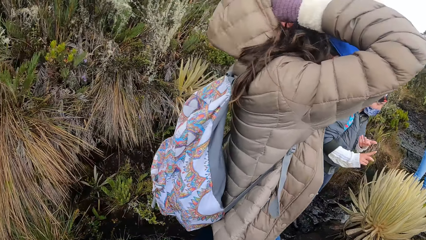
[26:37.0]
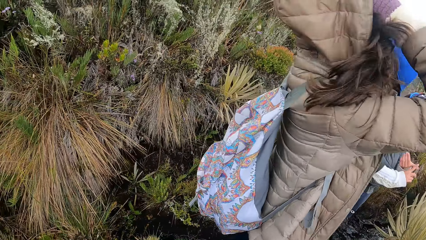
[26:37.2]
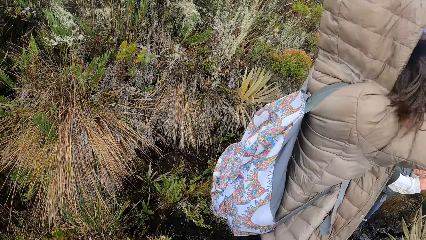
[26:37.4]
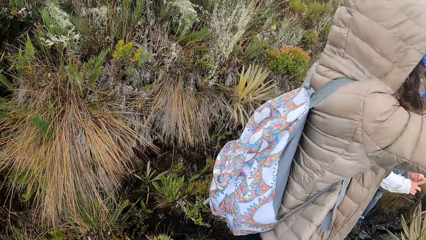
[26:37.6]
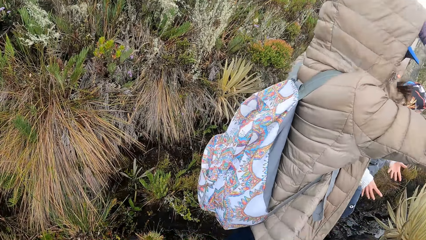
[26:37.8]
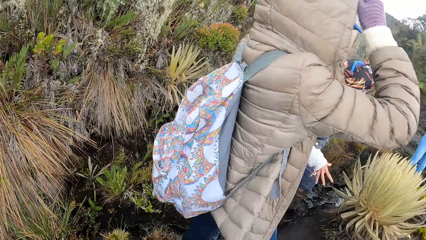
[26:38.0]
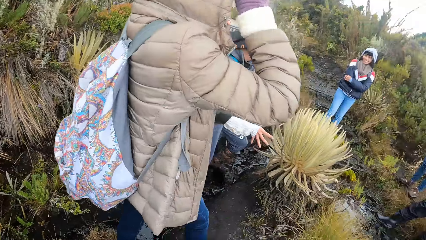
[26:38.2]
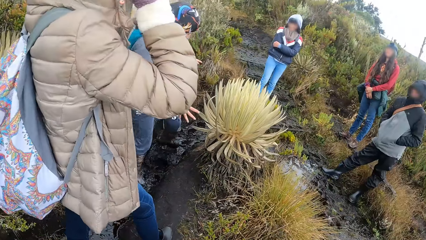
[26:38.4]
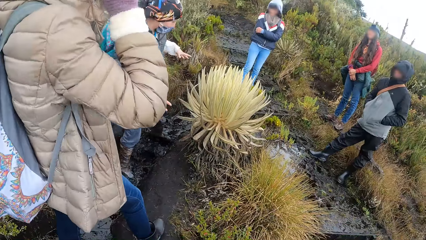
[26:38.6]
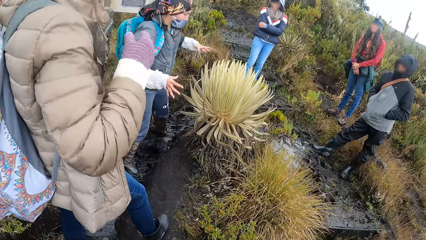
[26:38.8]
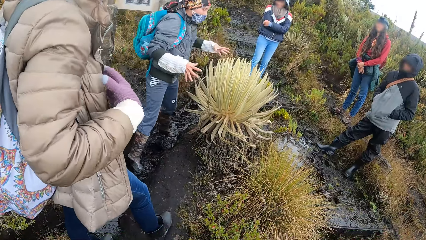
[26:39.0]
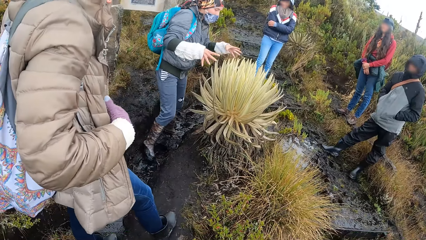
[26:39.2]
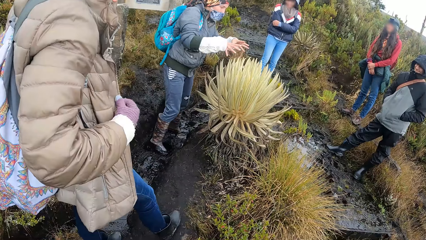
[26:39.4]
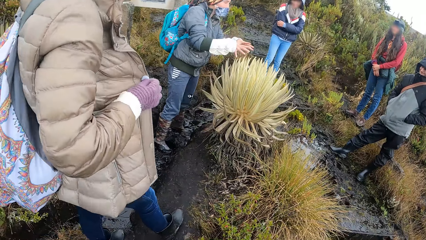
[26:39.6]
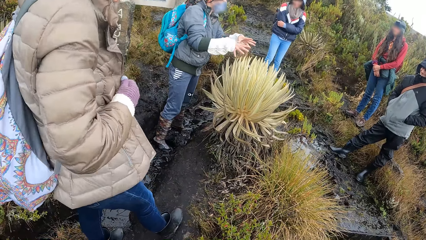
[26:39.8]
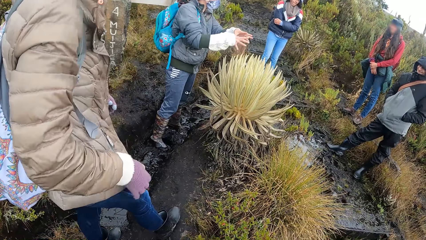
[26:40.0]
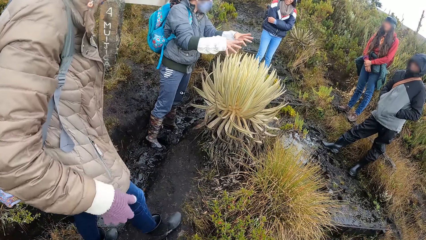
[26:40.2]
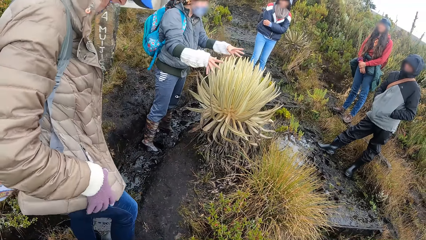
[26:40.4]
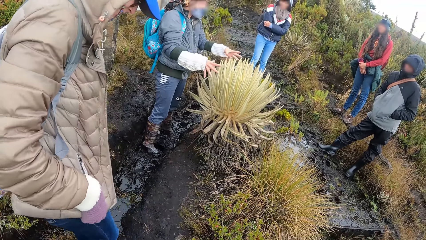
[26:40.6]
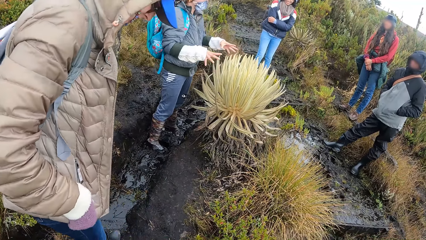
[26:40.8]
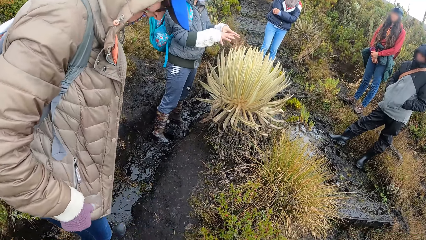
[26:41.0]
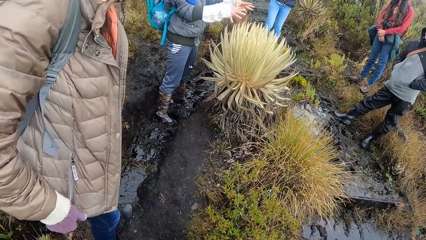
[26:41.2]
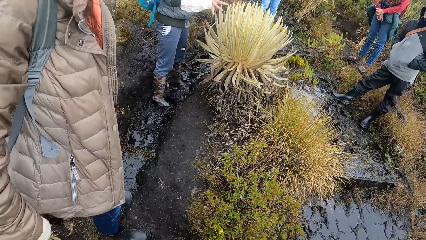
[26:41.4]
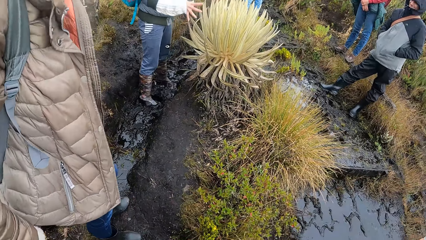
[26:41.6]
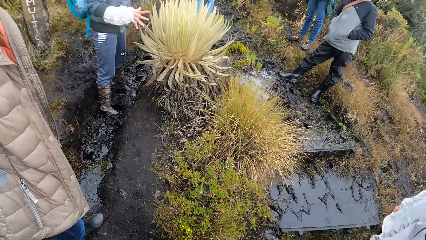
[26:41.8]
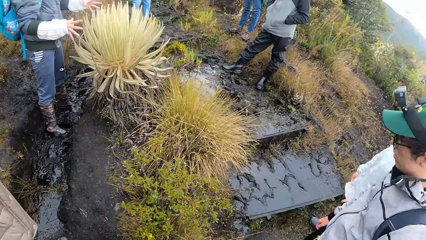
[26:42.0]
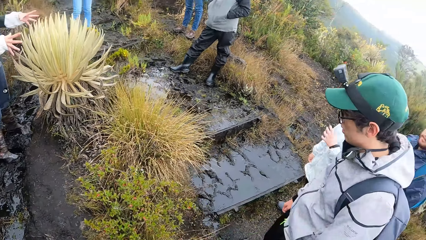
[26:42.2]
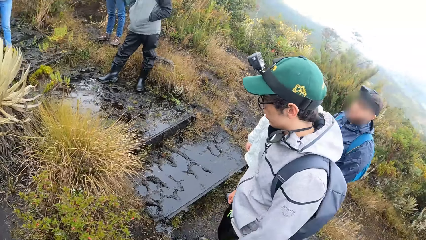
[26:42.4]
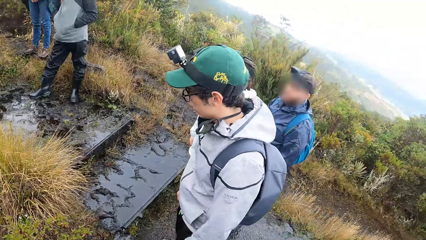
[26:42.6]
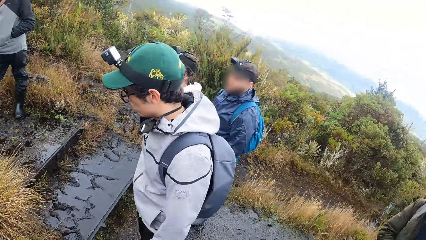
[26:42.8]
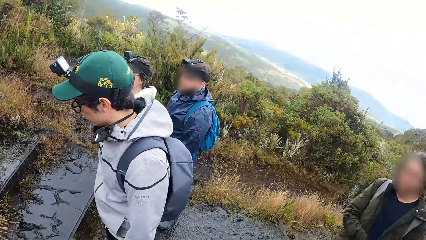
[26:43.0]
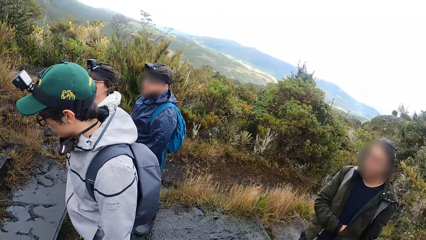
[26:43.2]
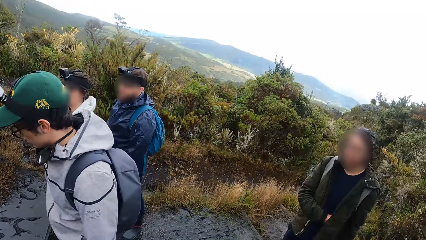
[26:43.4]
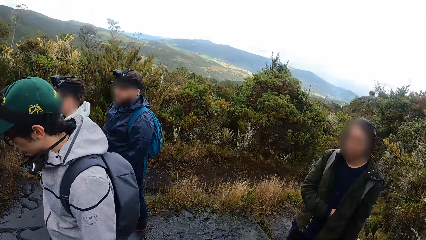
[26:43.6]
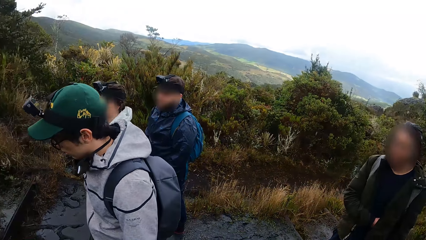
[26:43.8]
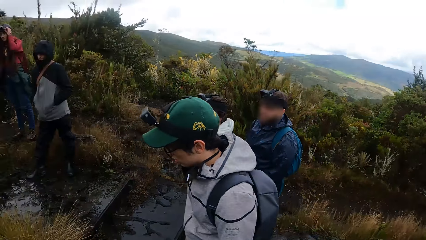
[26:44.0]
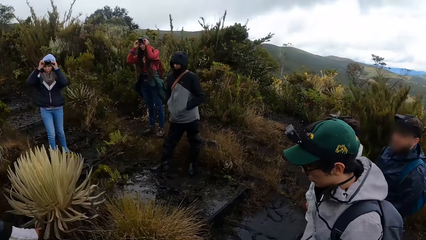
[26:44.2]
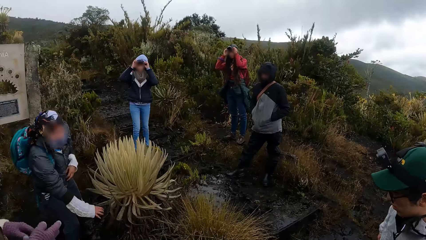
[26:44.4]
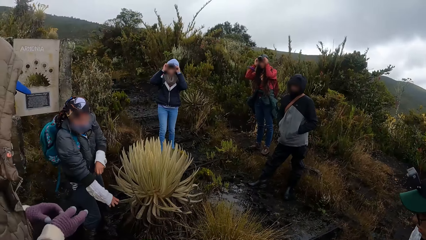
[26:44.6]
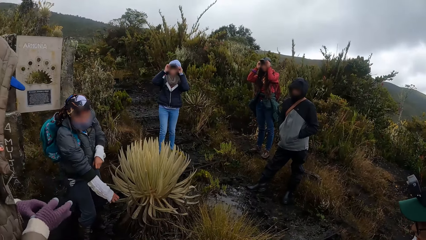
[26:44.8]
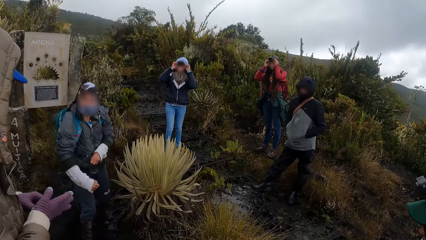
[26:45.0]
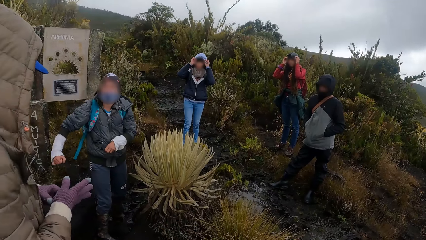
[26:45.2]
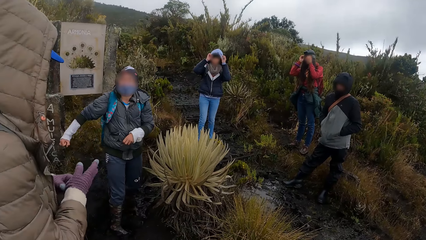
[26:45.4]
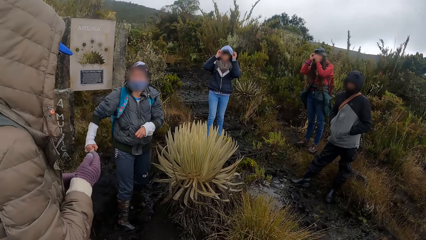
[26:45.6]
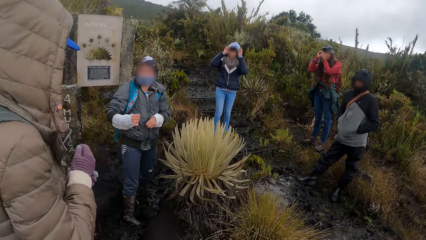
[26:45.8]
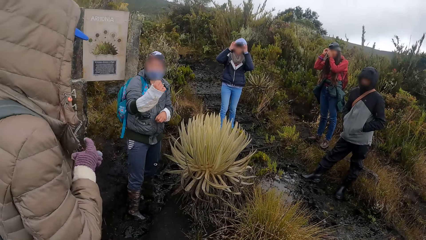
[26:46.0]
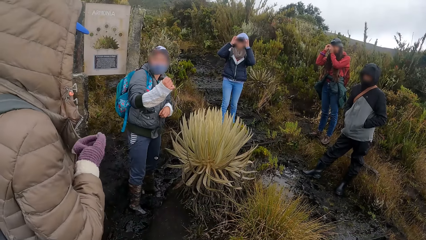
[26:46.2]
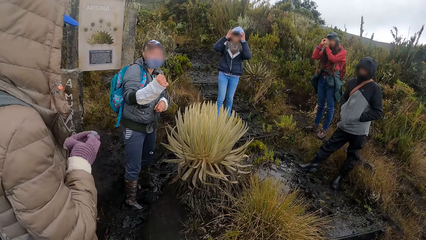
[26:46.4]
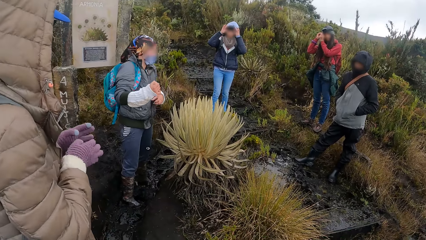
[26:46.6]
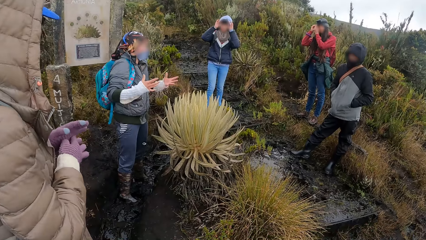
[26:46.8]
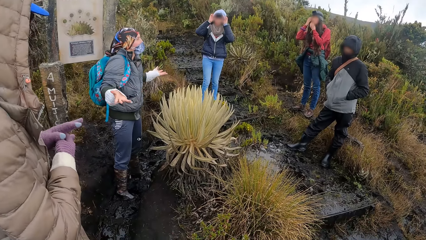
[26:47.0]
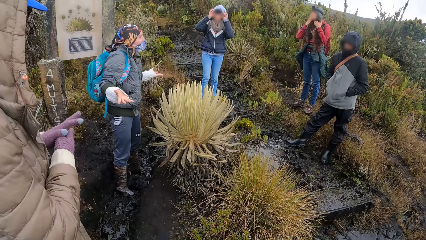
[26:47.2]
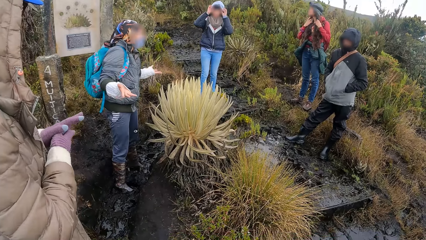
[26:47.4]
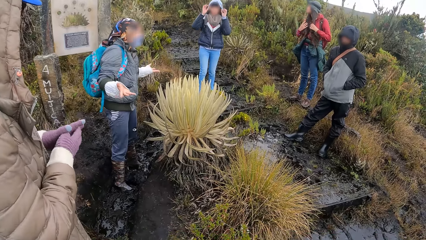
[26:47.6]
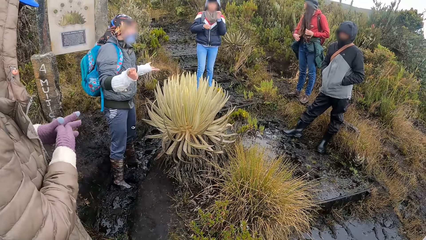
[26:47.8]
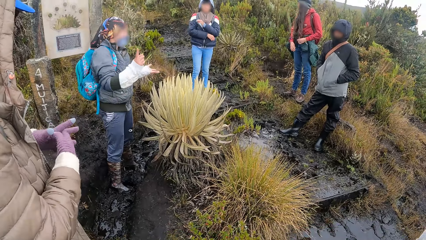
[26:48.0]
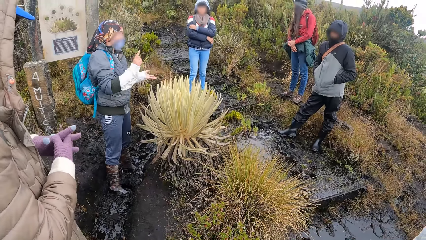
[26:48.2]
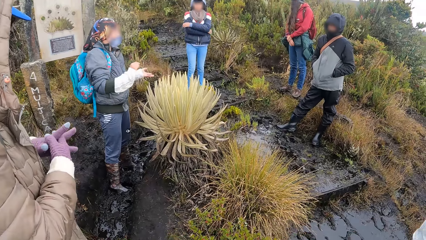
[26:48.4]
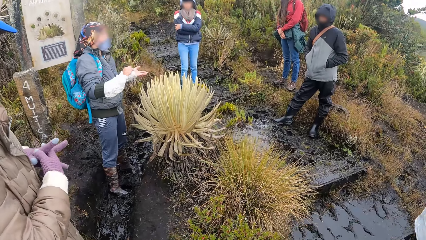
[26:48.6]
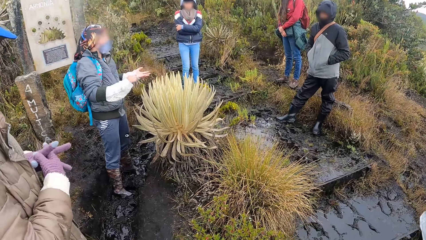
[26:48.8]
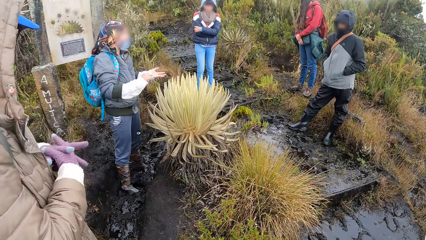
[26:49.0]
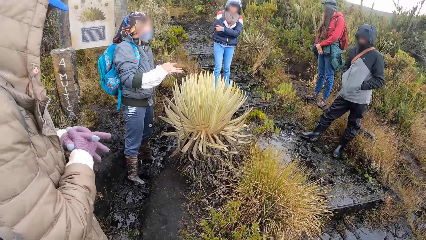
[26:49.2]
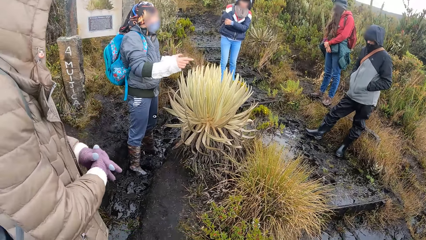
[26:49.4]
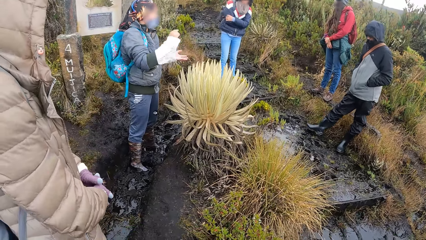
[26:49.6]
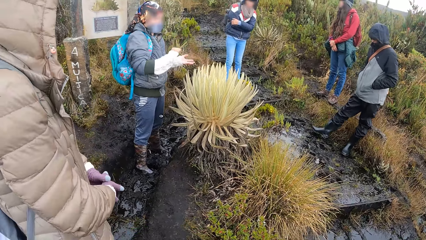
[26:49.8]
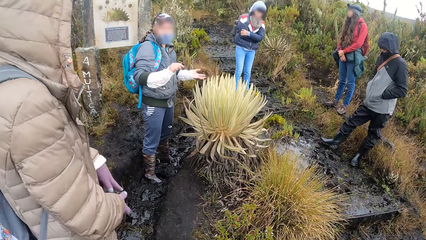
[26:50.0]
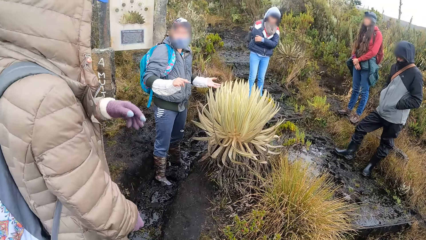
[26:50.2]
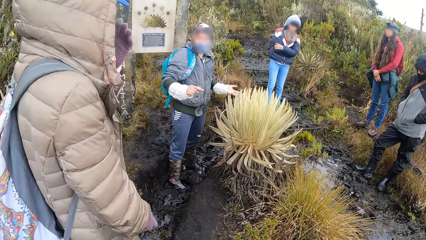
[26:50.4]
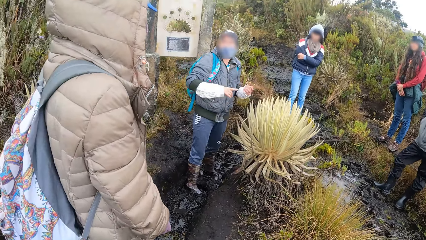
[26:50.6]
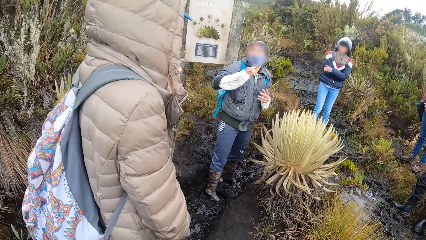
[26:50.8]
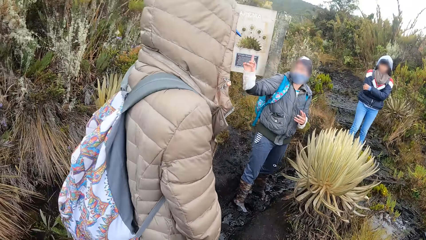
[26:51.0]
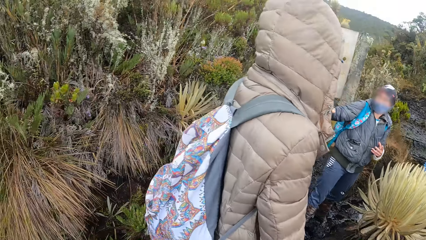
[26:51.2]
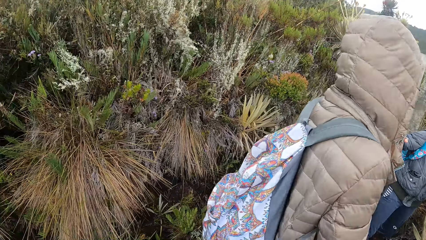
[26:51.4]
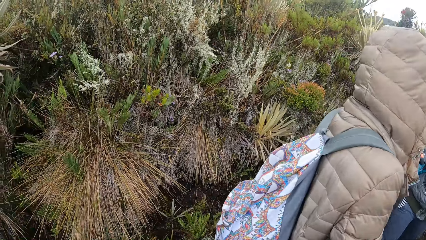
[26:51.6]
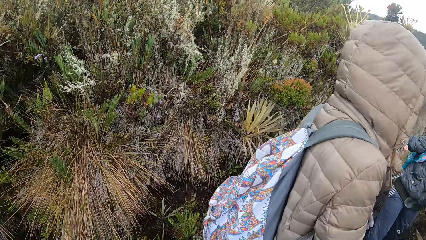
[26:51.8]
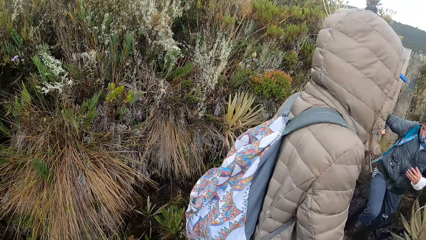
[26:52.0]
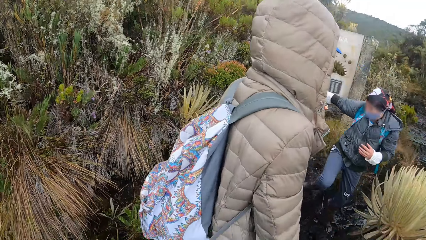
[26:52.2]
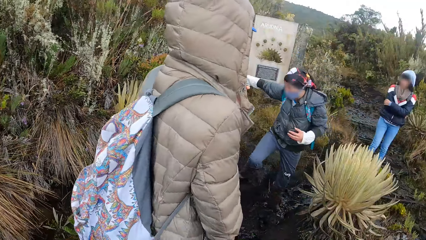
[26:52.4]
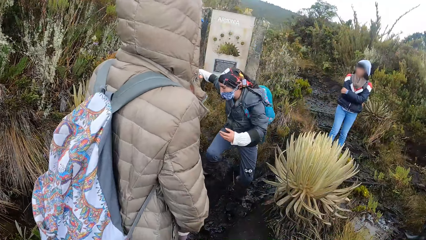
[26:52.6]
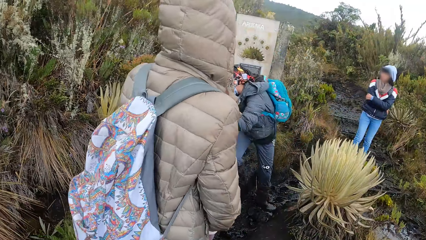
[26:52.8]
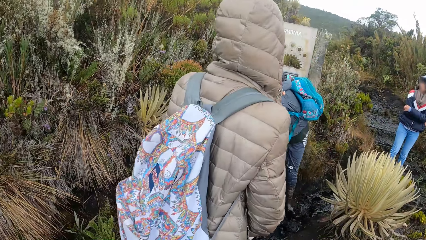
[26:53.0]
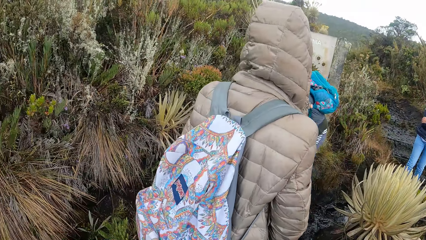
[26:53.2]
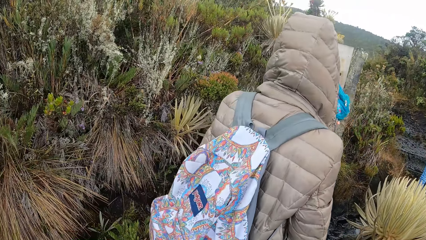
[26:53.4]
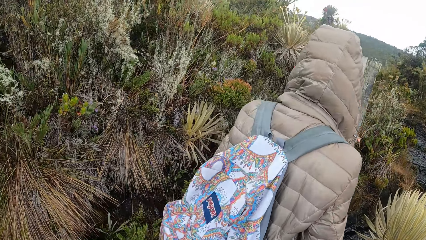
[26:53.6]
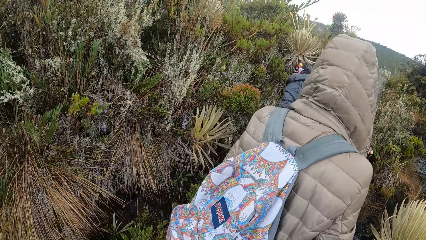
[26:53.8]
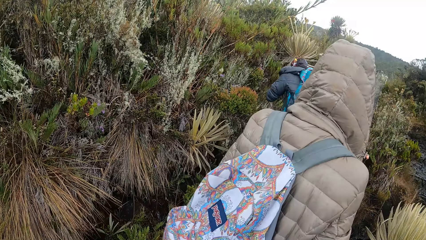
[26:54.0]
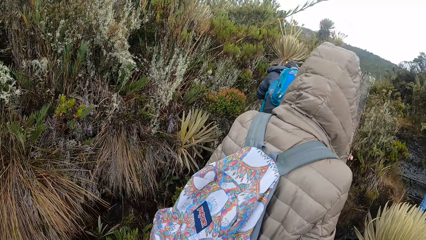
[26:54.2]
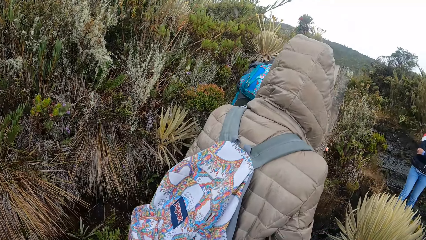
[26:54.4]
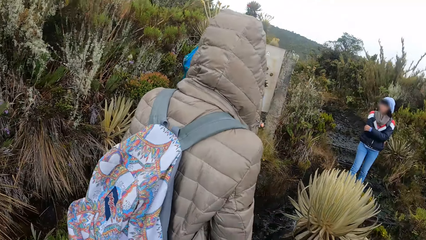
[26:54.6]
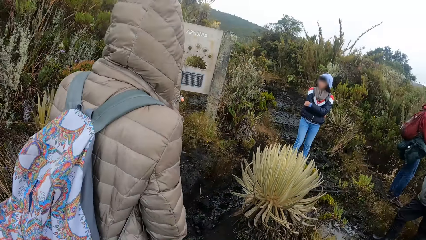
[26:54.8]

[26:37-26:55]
A woman puts on the hood. She touches the leaf with her hands. She interacts with the camera wearer and the group of people by the mountains.
